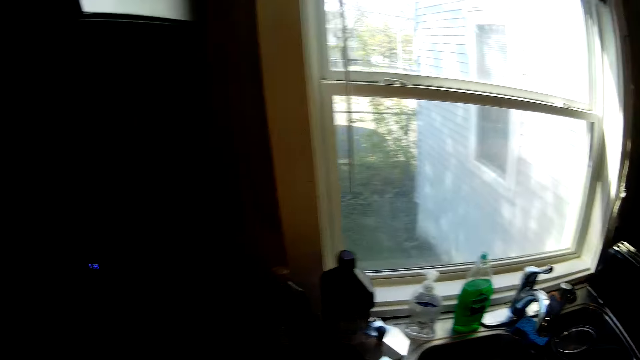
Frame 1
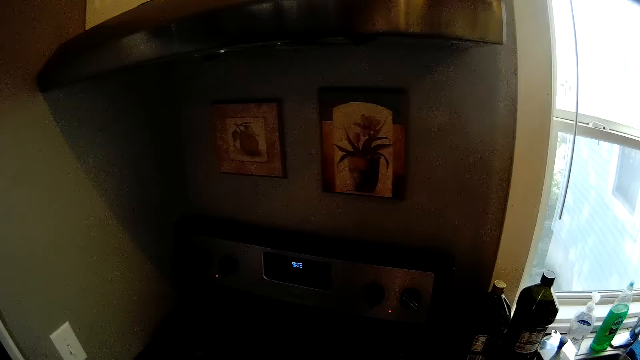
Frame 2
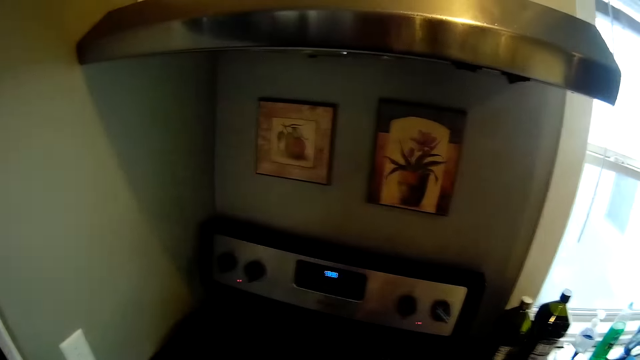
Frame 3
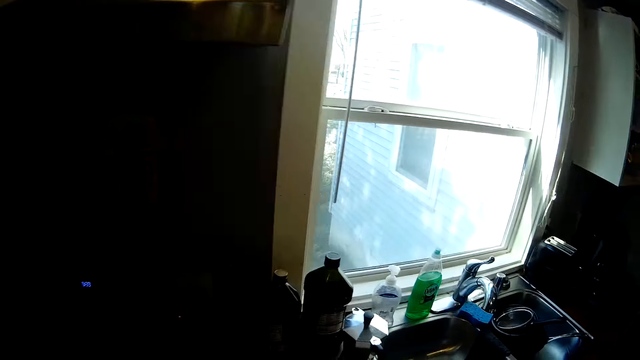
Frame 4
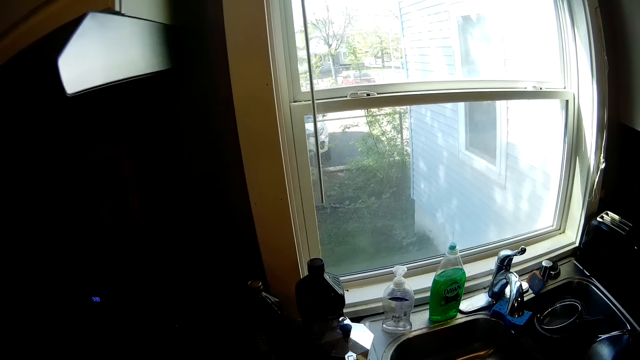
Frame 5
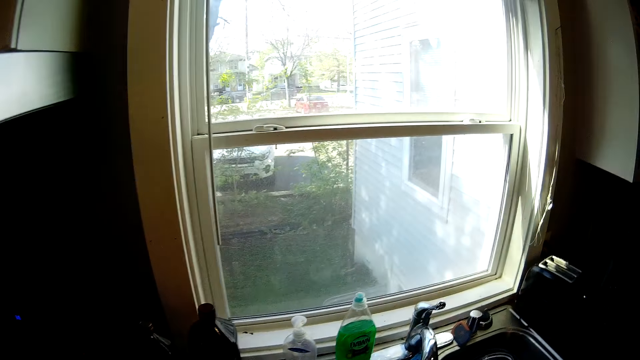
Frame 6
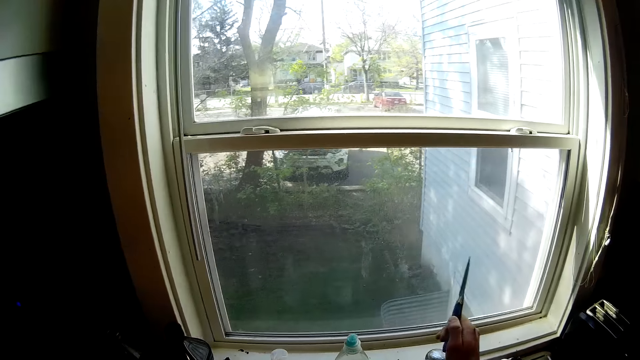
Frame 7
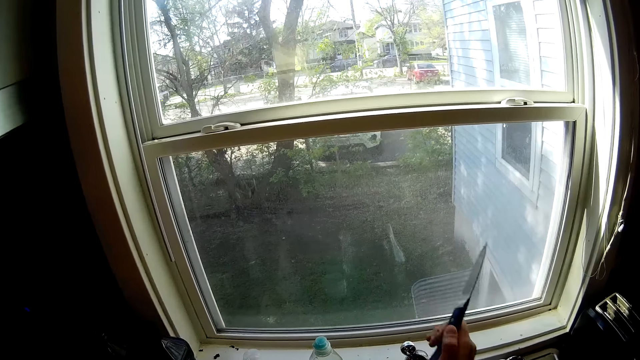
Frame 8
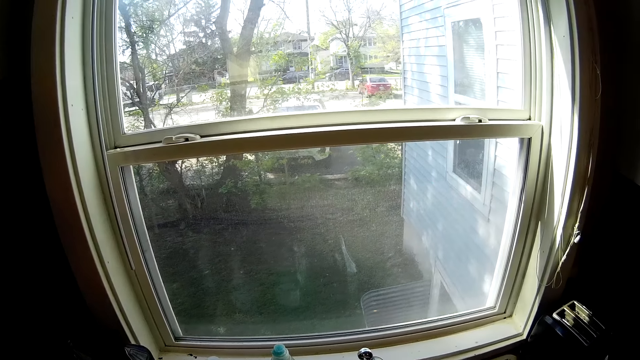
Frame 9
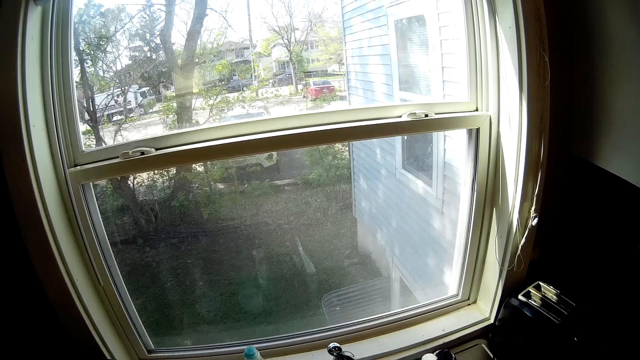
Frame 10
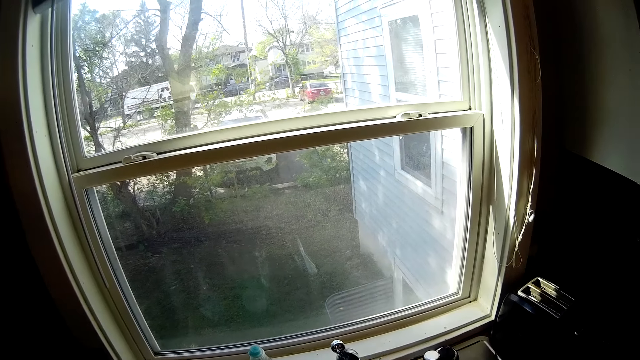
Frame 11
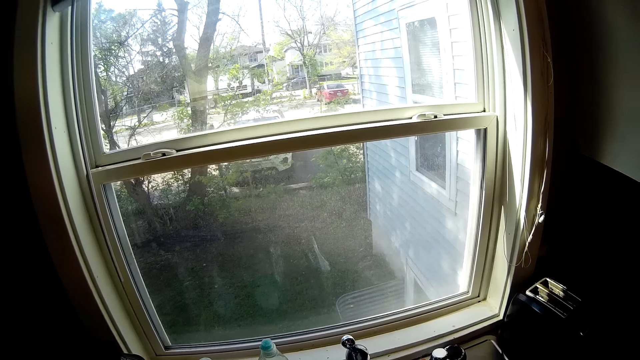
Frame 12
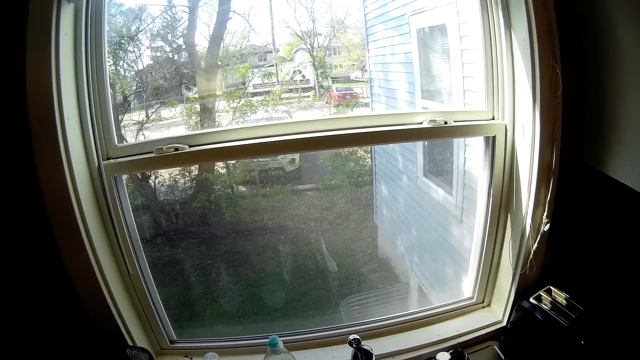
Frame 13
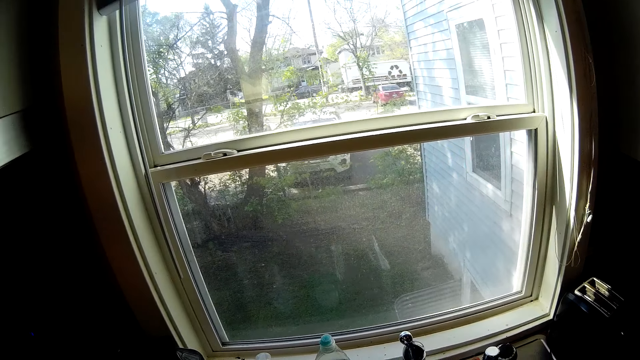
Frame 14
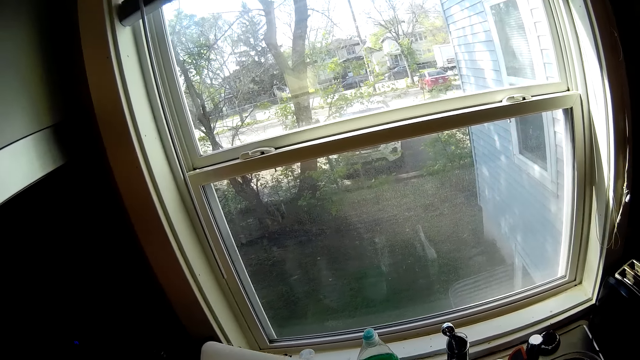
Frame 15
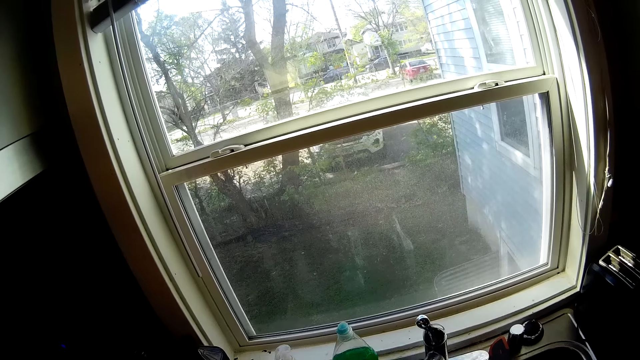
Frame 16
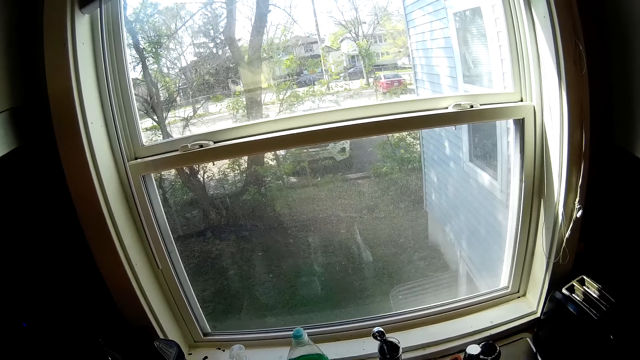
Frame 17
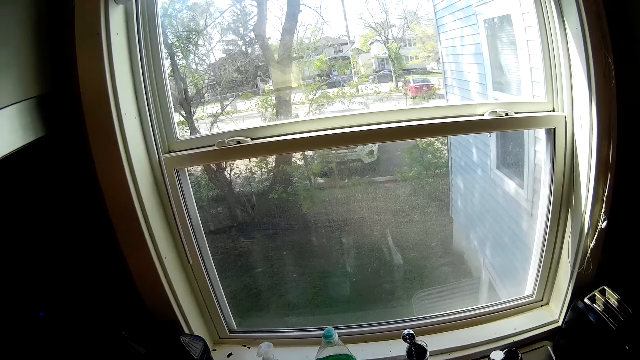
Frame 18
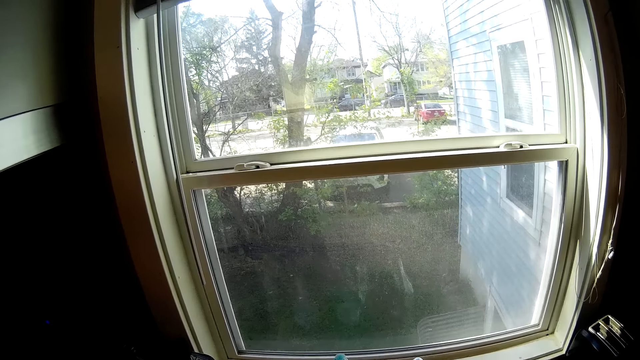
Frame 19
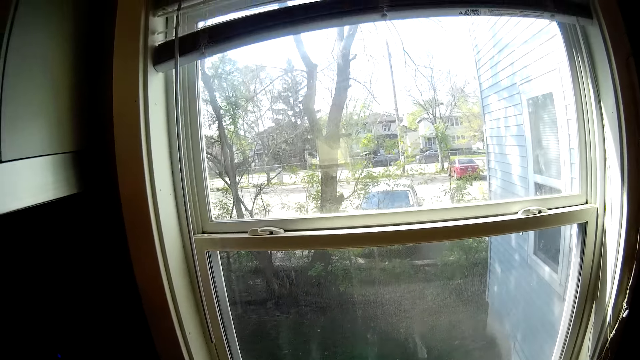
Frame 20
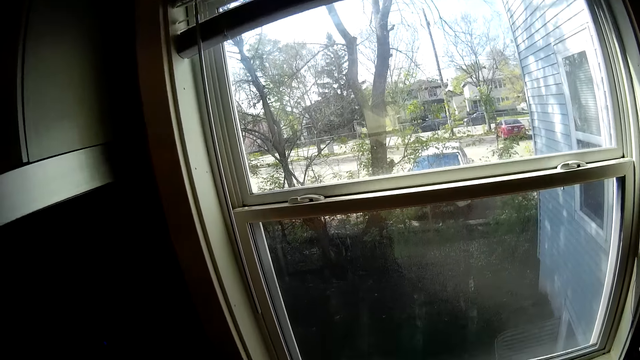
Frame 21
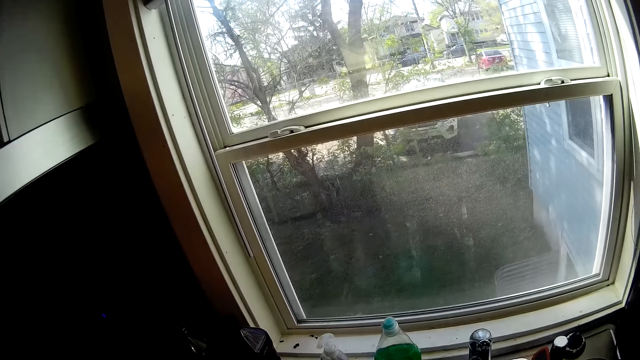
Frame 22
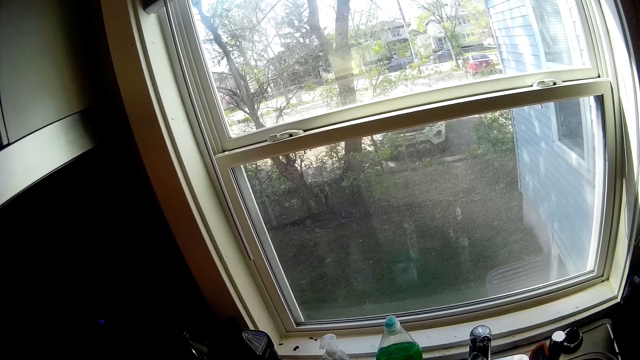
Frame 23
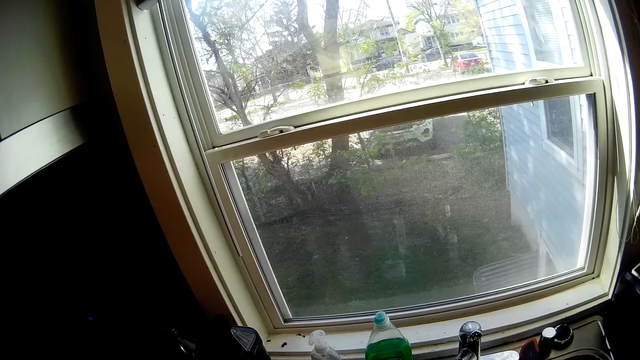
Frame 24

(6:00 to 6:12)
The camera wearer walks to a sink. She turns on a tap with her right hand. She rinses a chopping board.

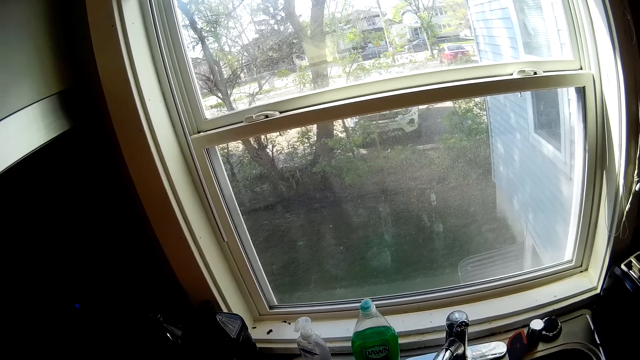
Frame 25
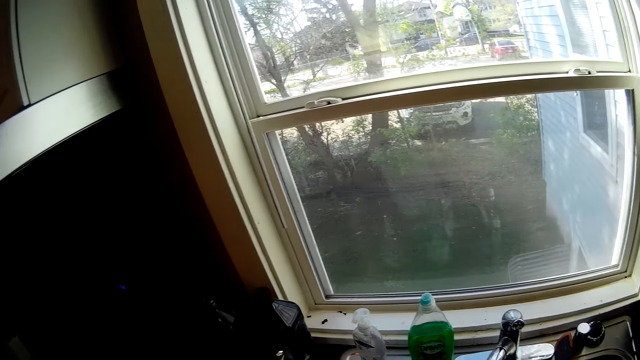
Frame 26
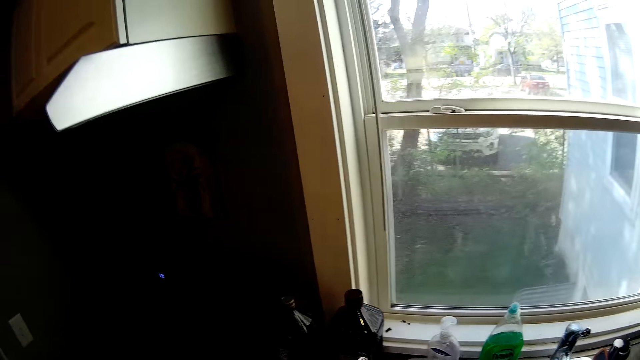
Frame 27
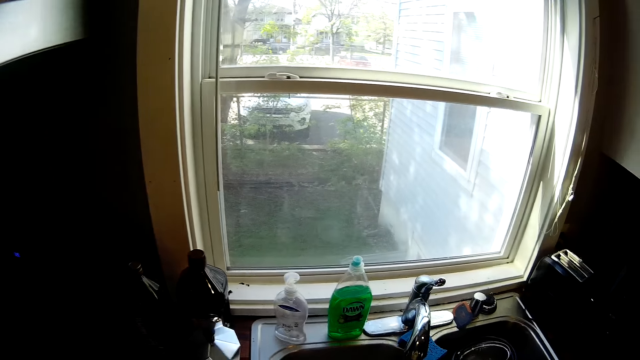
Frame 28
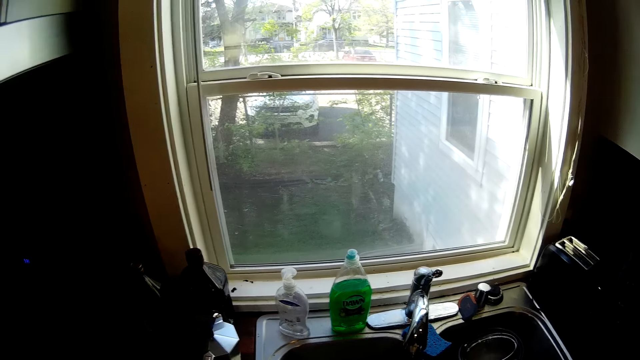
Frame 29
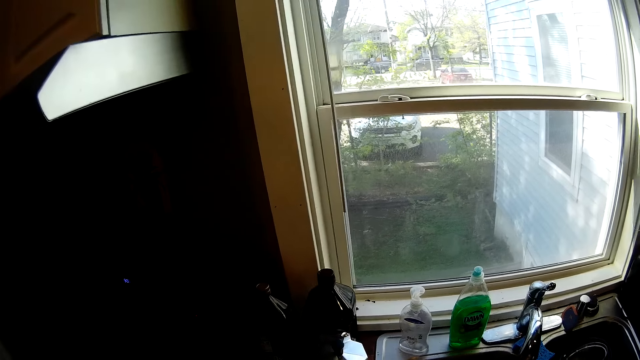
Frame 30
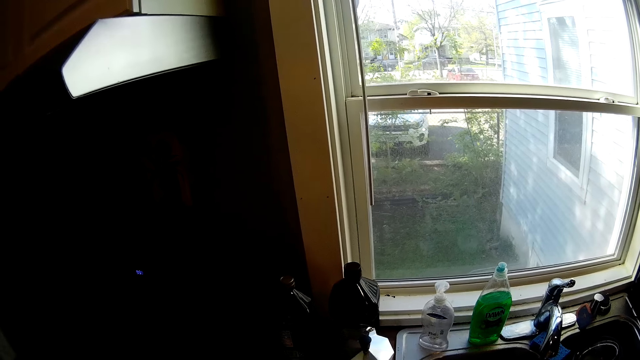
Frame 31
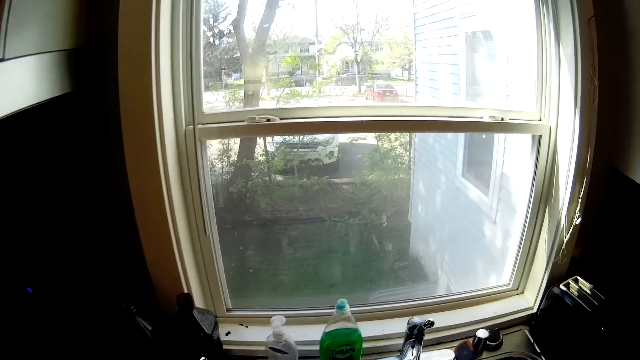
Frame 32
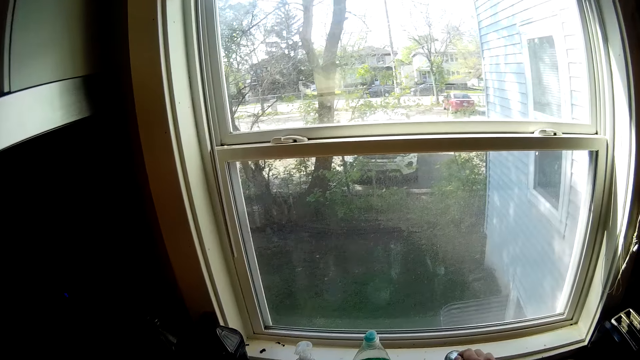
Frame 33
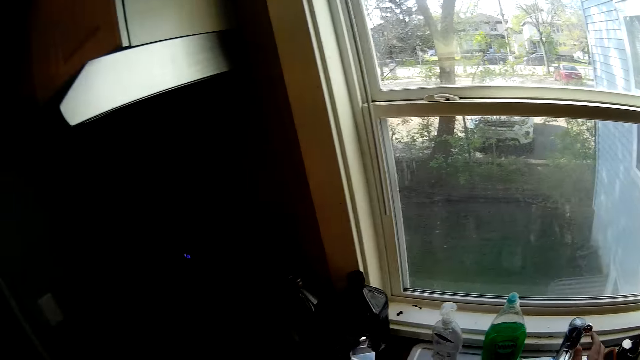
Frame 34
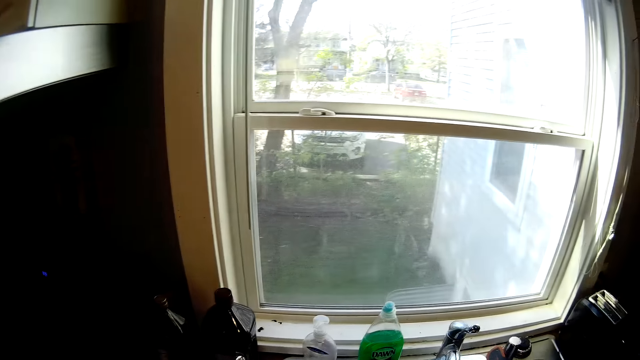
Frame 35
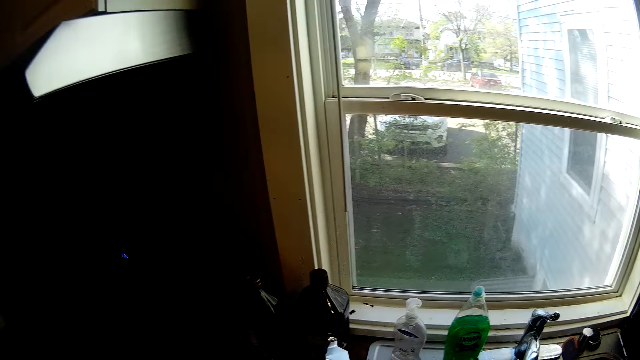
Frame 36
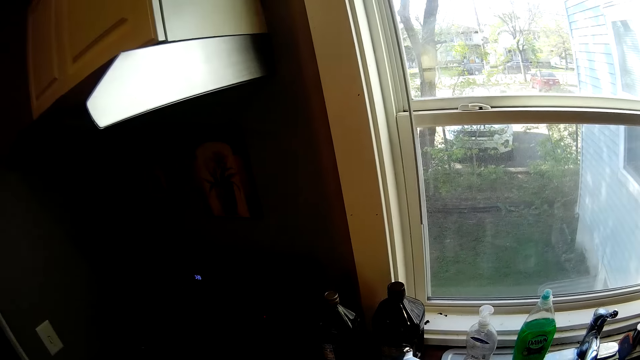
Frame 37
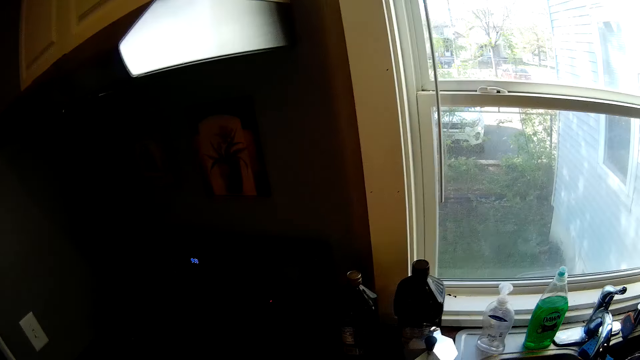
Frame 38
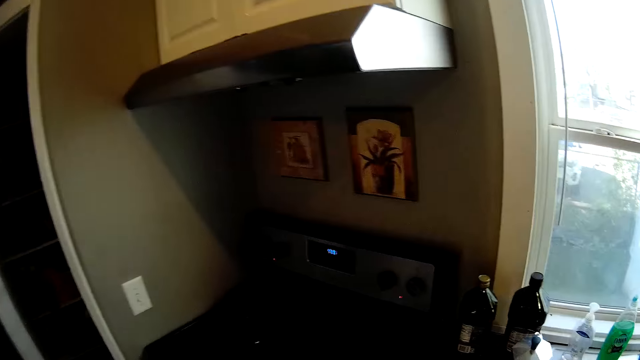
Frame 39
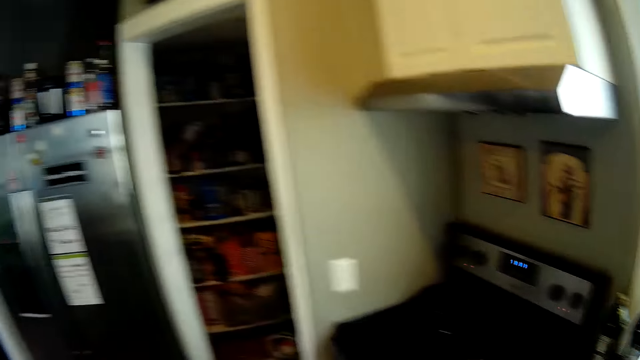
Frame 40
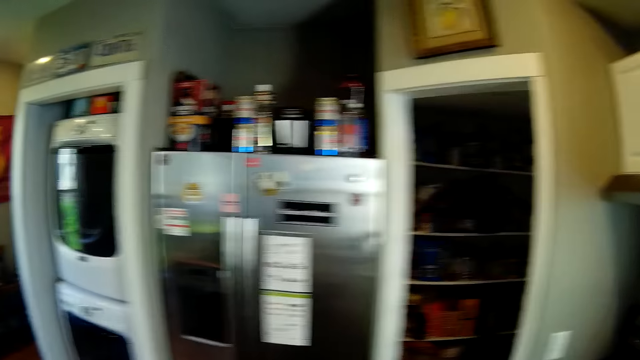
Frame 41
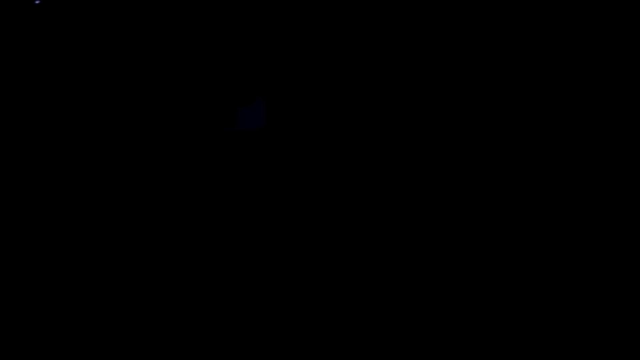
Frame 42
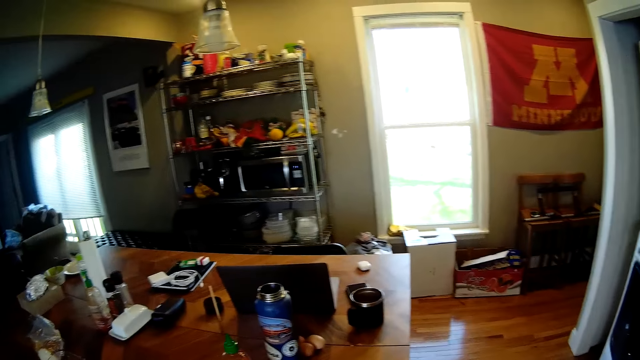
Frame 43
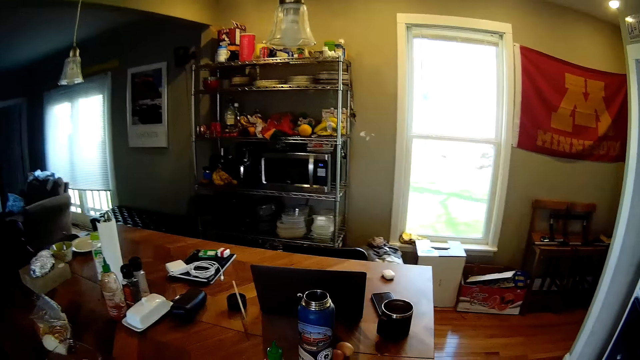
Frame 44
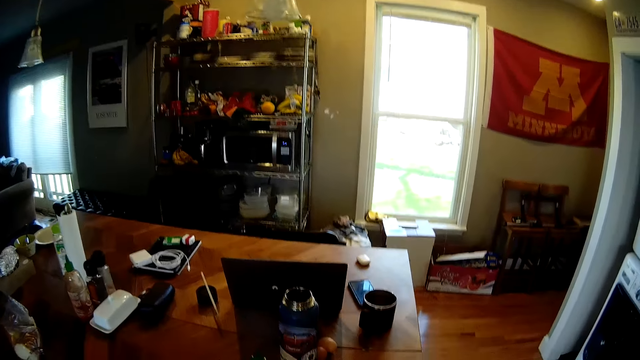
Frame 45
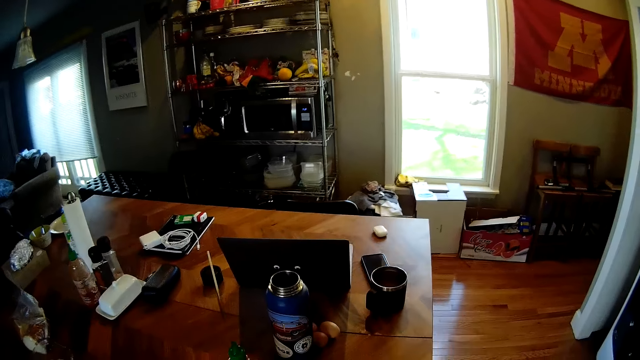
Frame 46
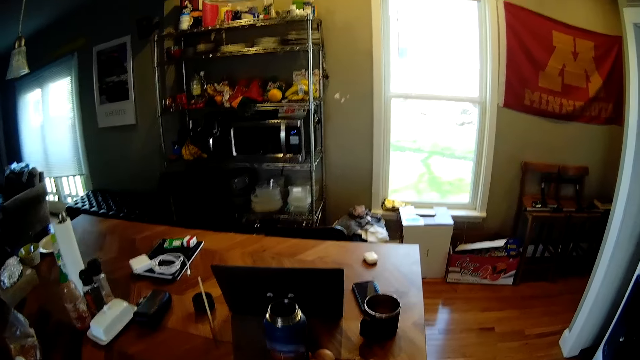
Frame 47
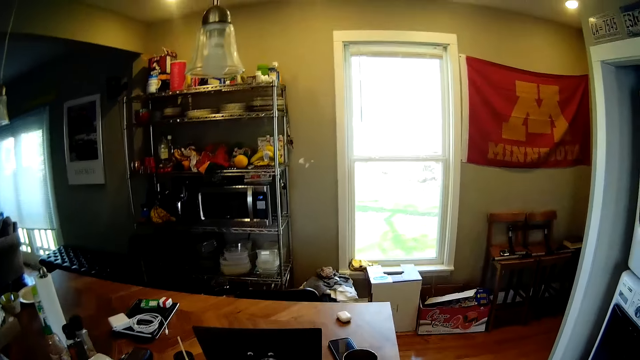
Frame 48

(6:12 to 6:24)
The camera wearer touches the tap with her right hand. She walks to the table.
